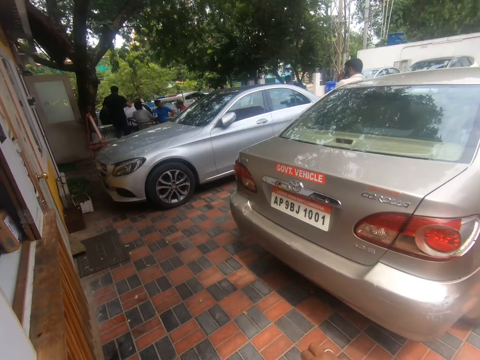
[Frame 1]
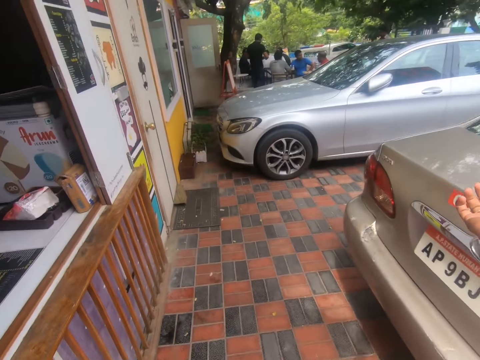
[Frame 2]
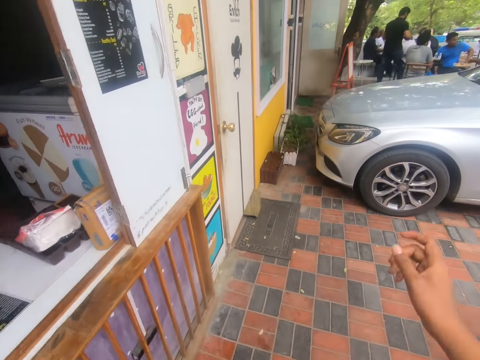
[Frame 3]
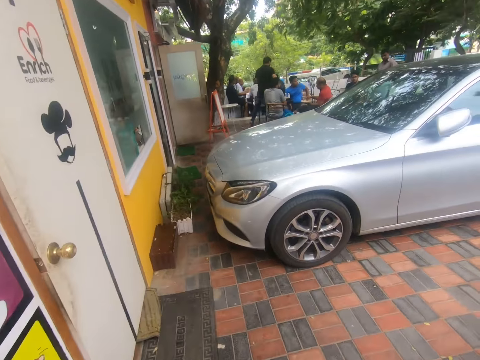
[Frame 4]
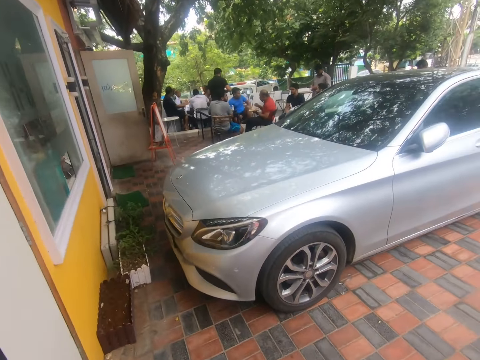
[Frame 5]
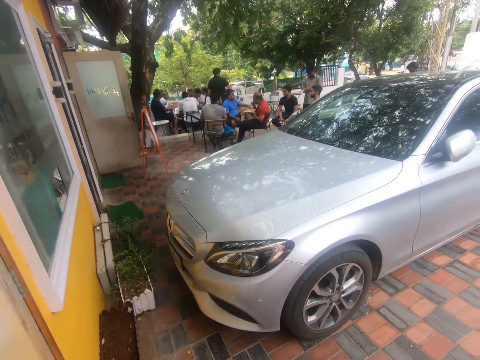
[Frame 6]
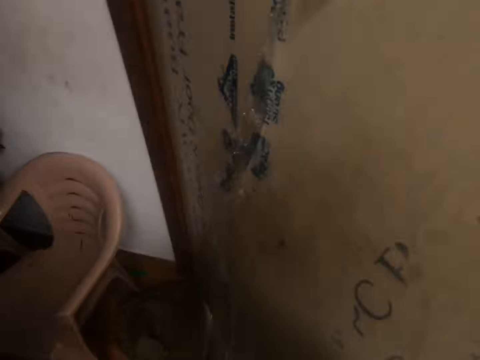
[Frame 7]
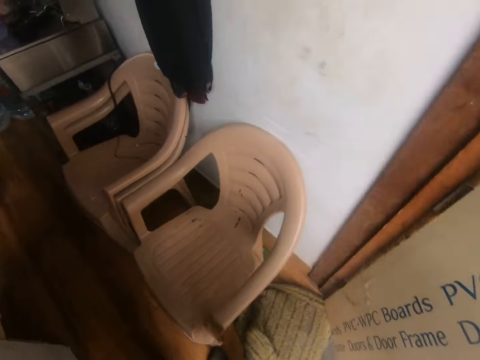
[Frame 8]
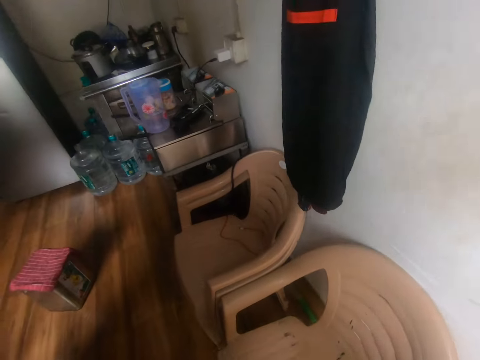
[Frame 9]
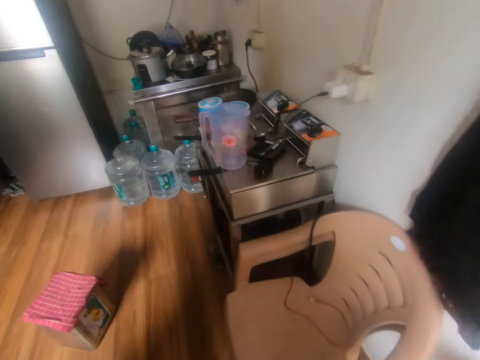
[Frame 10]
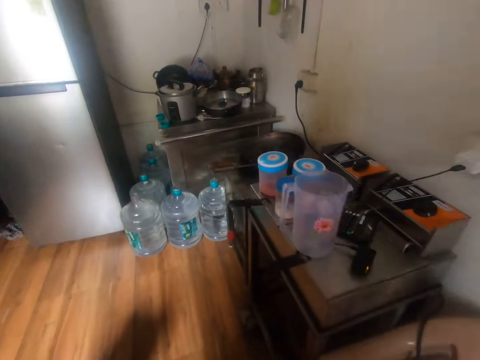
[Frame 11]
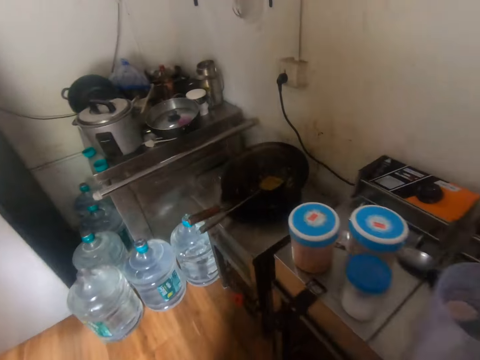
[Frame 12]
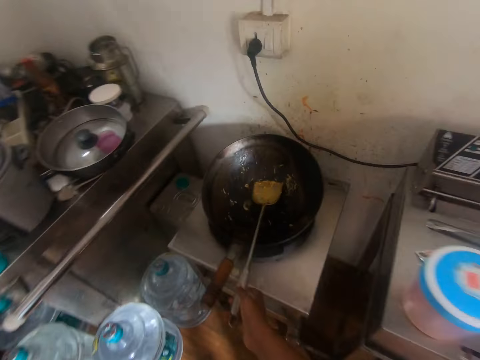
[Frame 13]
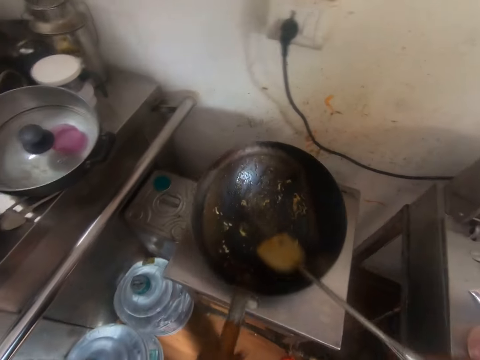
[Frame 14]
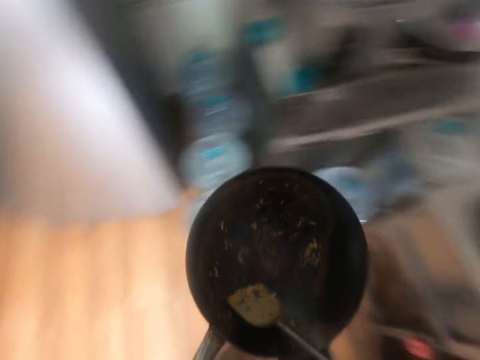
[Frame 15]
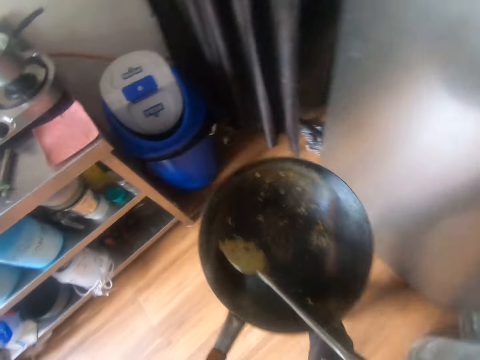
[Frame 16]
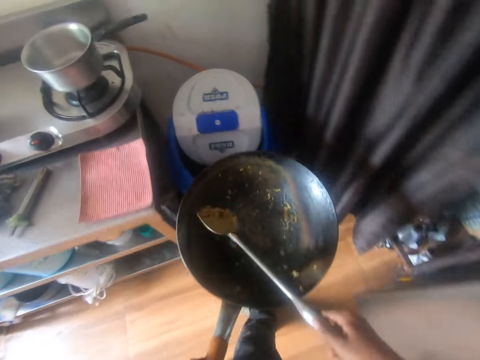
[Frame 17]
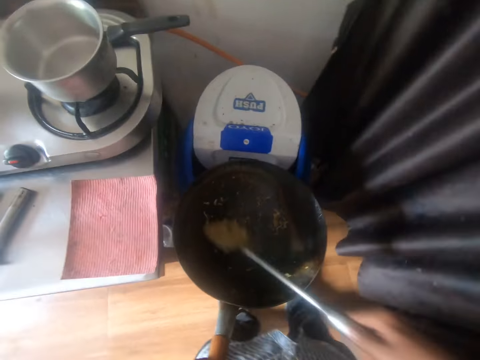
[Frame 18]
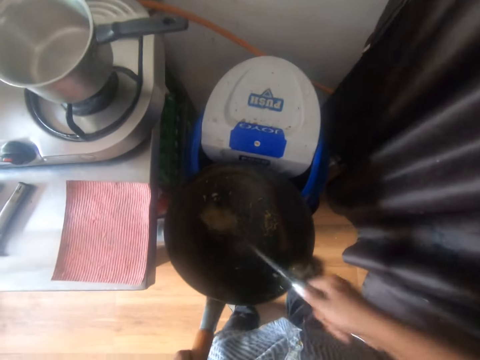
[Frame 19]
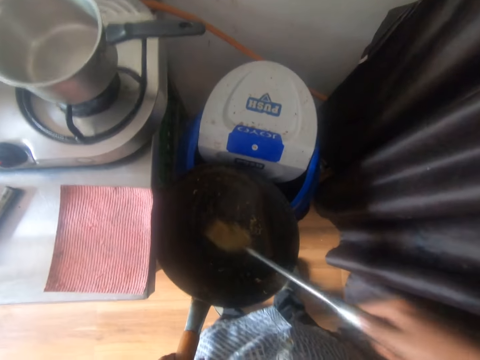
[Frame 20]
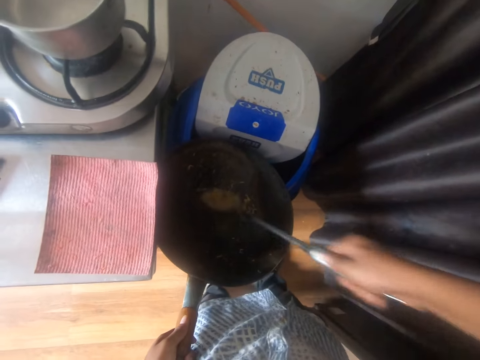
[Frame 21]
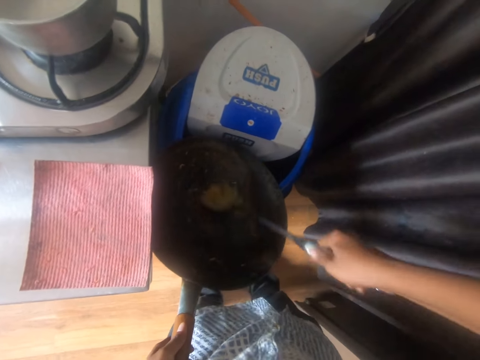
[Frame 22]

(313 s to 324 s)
The camera wearer moves his hands. He opens the door with his left hand. He enters the room. He lifts the pan on a stove with his left hand. He lifts a spatula on the pan with his right hand. He holds the wok. He holds the spoon. He scrapes the pan in his left hand with the spatula in his right hand. He scrubs the wok.

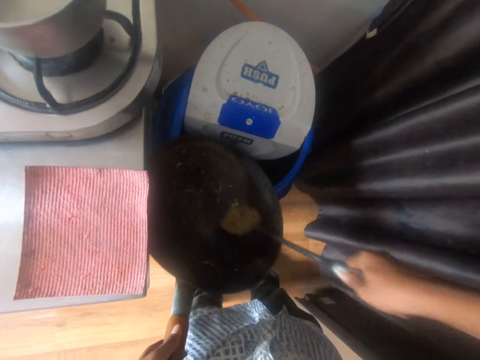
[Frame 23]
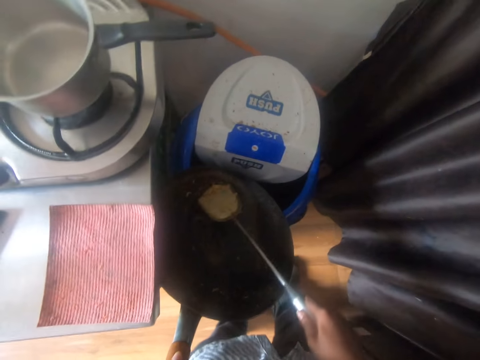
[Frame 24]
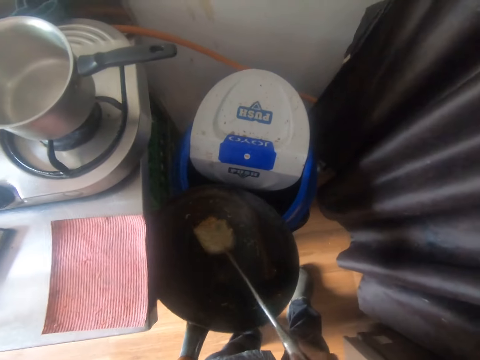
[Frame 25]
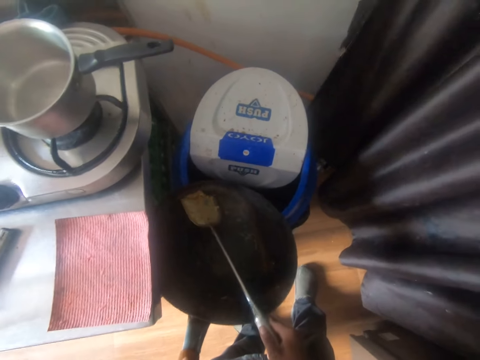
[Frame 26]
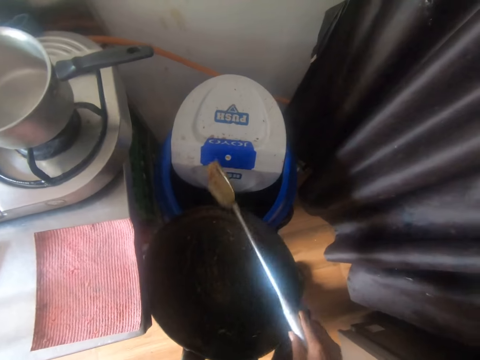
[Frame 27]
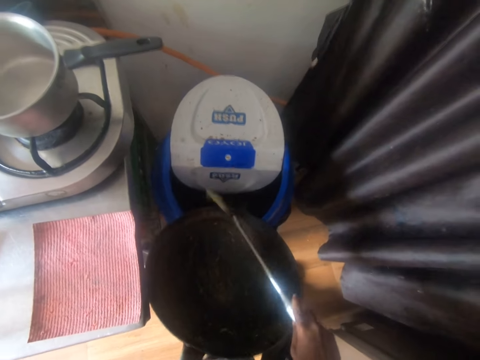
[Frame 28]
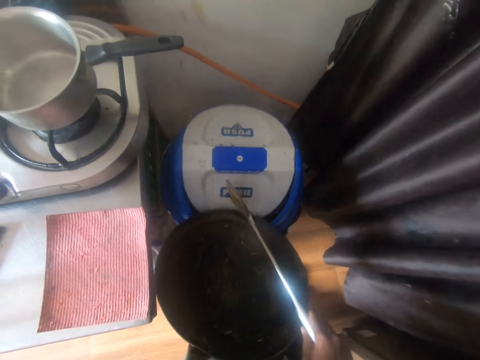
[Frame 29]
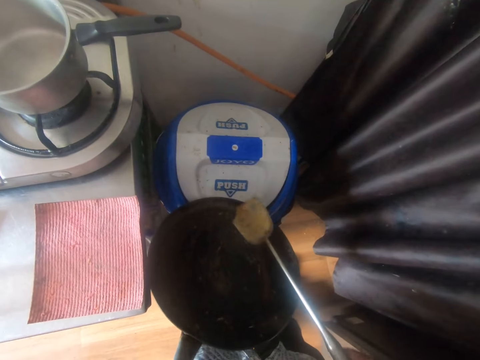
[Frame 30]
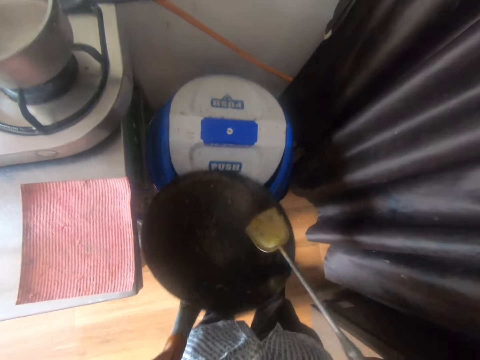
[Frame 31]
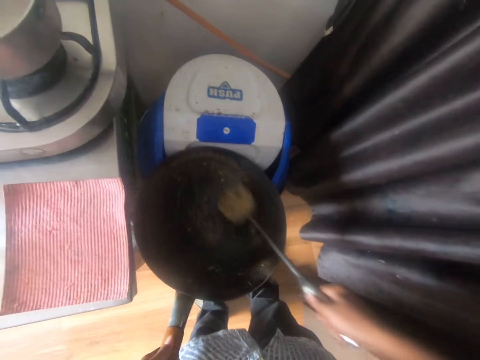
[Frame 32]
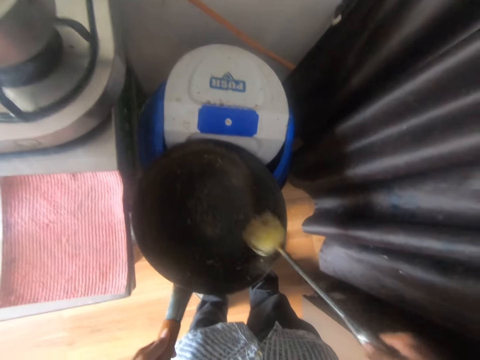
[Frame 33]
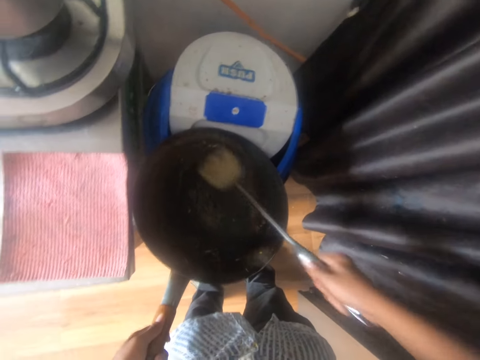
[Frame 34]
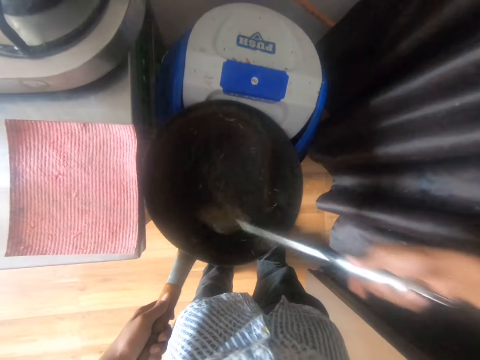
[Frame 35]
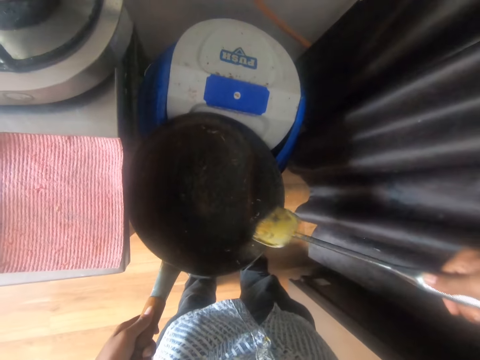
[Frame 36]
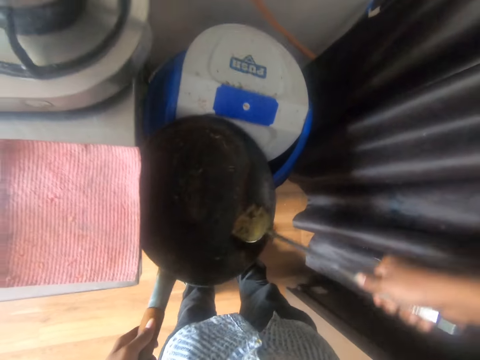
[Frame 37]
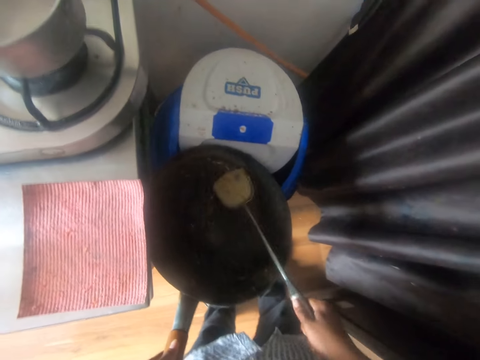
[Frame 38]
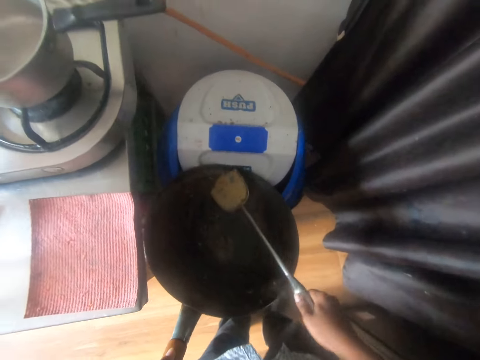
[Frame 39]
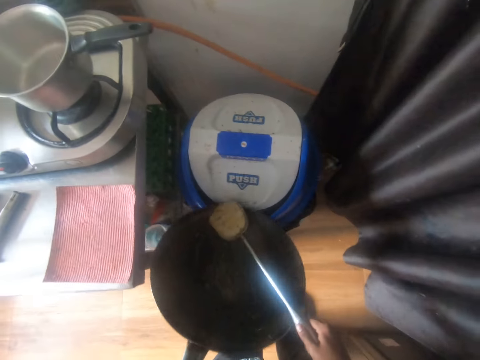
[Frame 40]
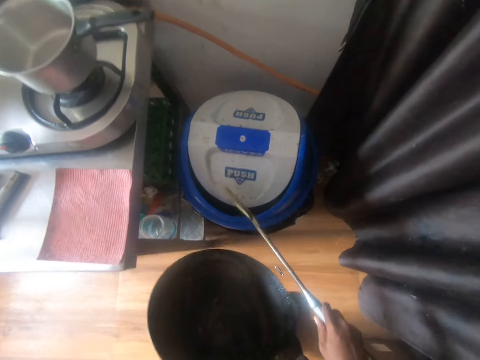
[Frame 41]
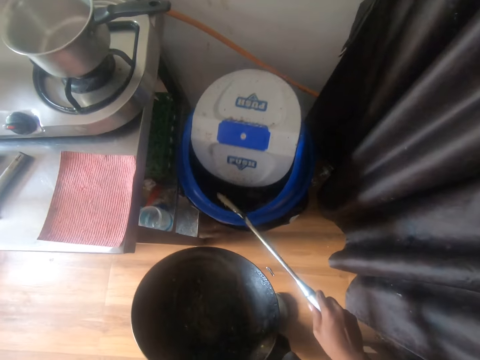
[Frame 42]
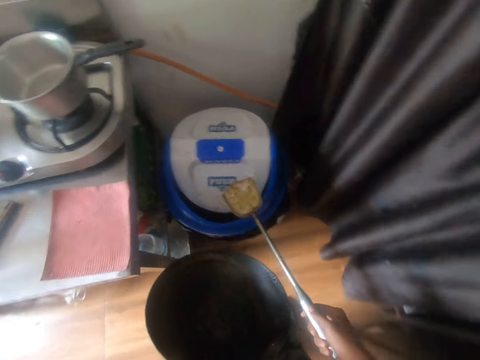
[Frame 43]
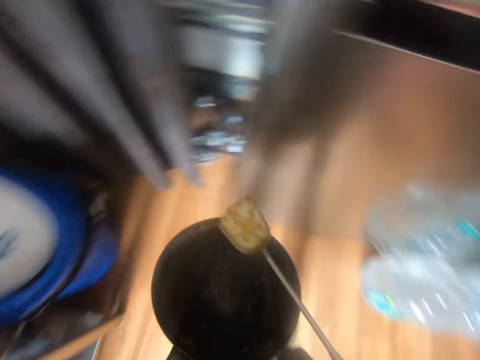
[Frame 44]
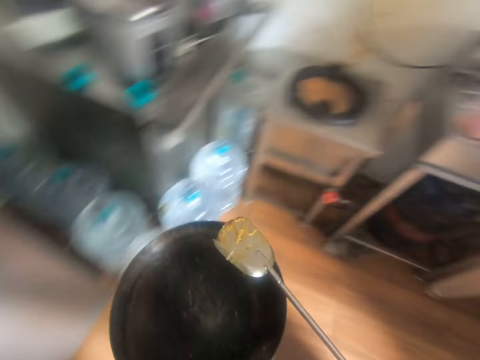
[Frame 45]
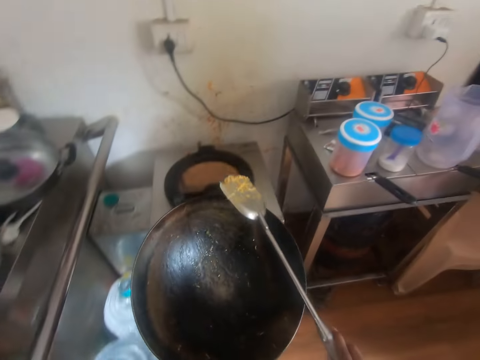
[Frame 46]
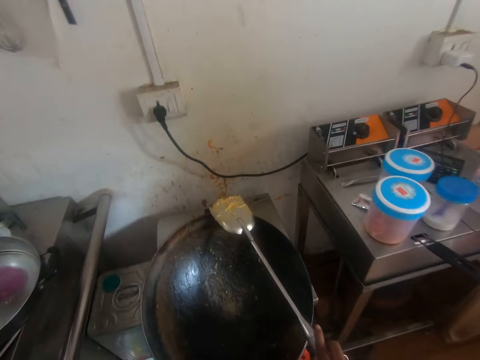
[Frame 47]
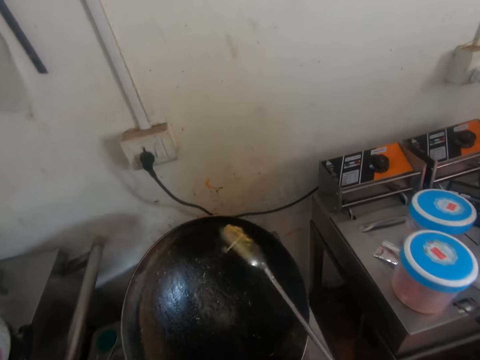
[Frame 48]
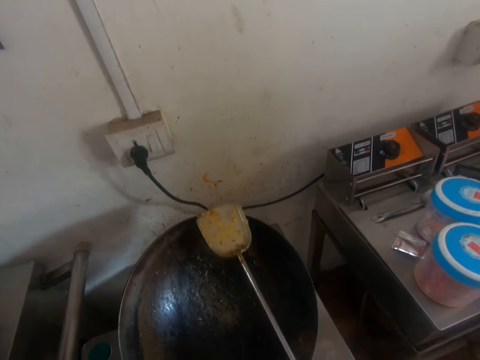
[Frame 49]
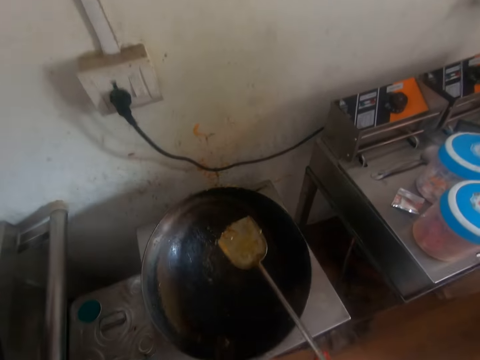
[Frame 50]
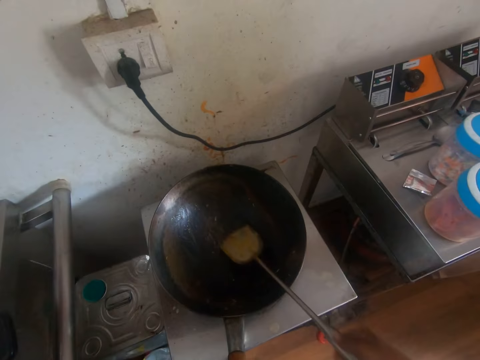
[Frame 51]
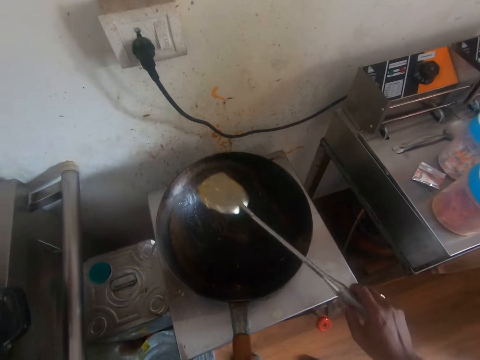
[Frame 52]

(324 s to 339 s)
The camera wearer throws the noodles on the spatula into a bin or dustbin with his right hand. He hits the spoon against the edge of the wok. He scrapes the pan in his left hand with the spatula in his right hand. He hits the spoon against the dustbin. He throws the noodles on the spatula into the bin with his right hand. He walks away from the dustbin. He rubs the spoon against the edge of the wok. He drops the spatula in his right hand in the pan. He places the pan in his left hand on the stove.
